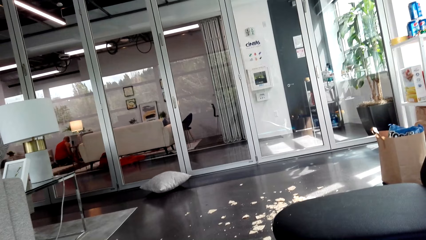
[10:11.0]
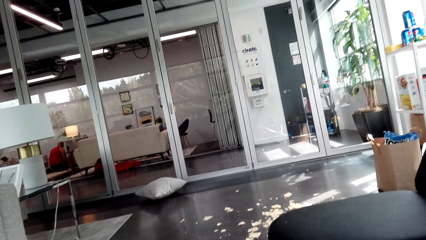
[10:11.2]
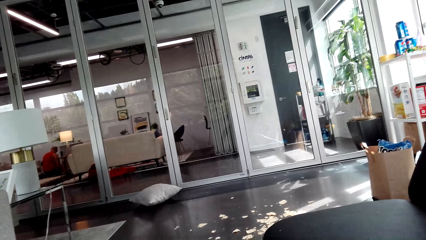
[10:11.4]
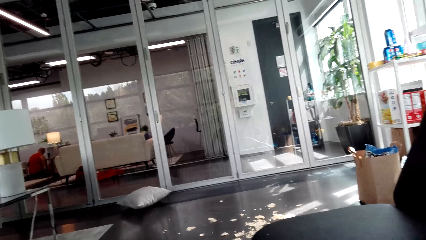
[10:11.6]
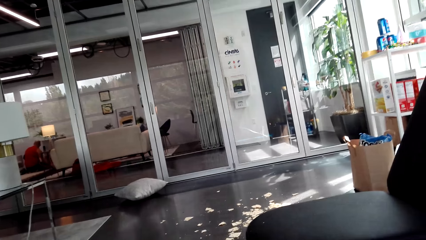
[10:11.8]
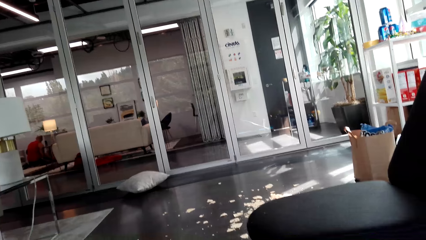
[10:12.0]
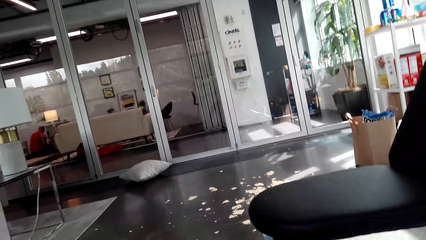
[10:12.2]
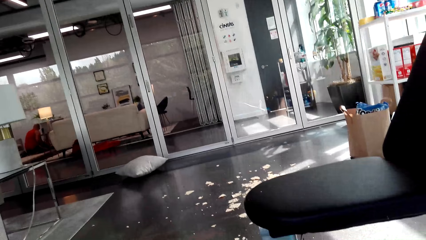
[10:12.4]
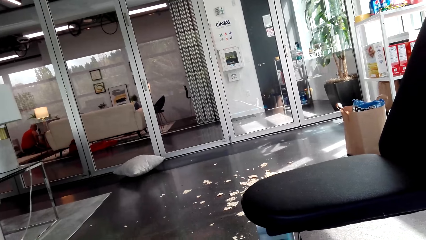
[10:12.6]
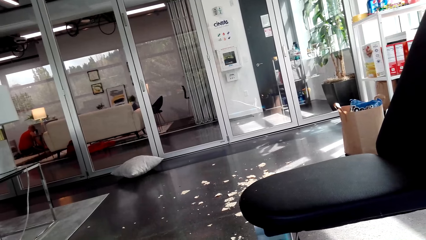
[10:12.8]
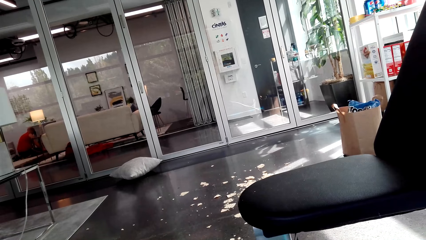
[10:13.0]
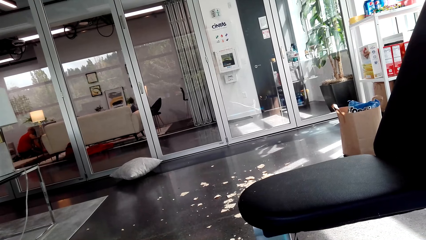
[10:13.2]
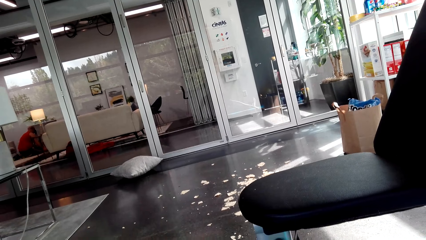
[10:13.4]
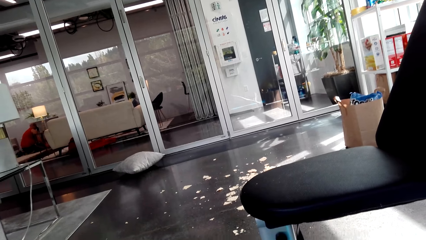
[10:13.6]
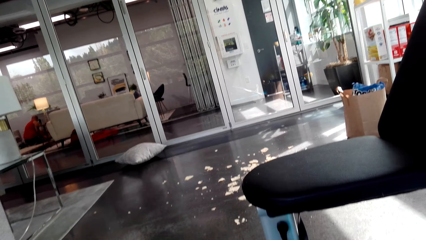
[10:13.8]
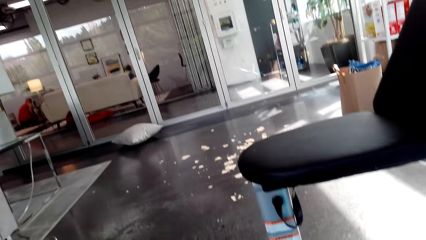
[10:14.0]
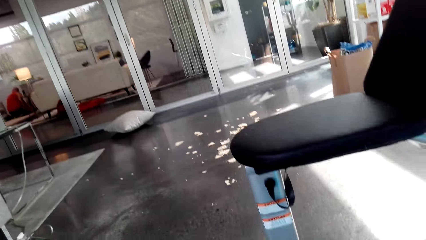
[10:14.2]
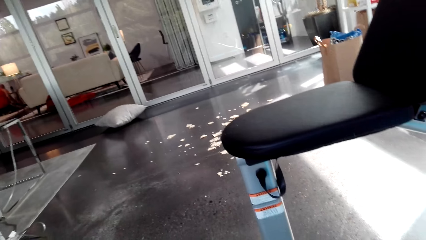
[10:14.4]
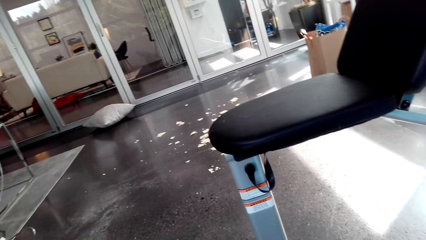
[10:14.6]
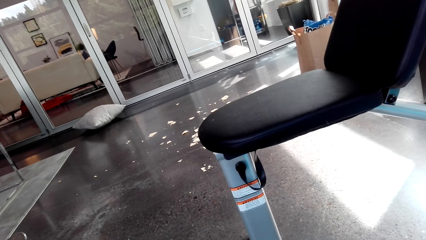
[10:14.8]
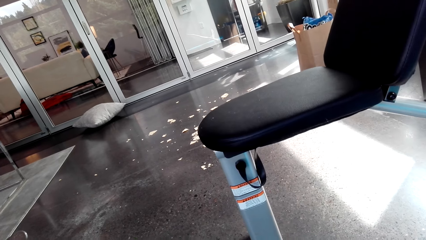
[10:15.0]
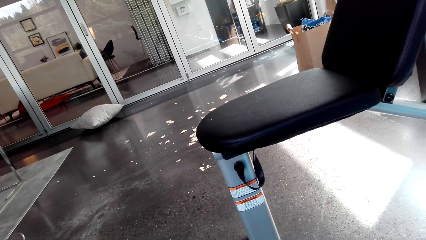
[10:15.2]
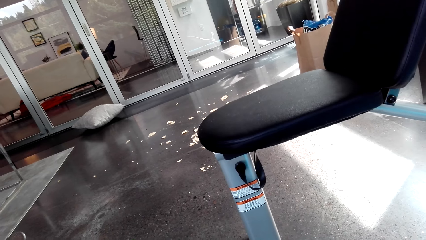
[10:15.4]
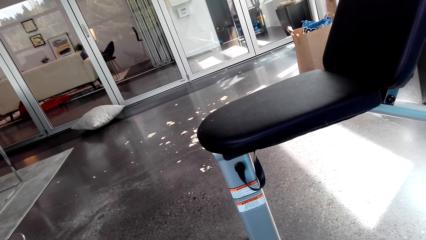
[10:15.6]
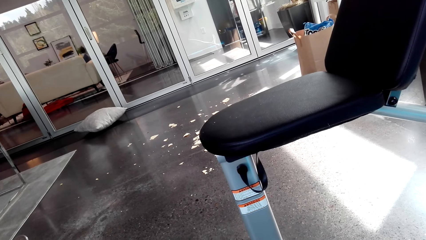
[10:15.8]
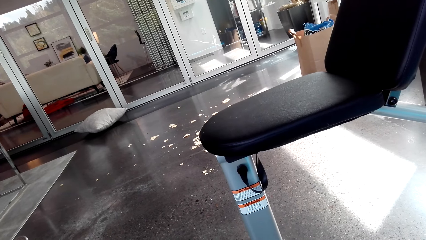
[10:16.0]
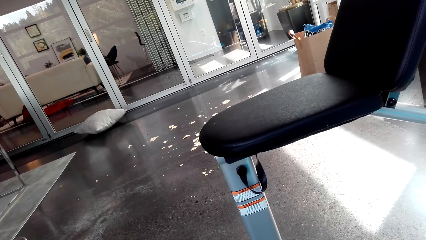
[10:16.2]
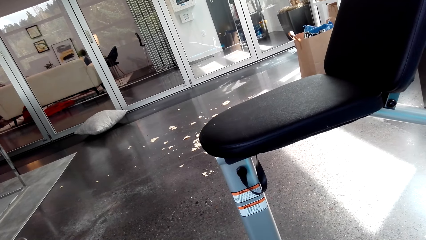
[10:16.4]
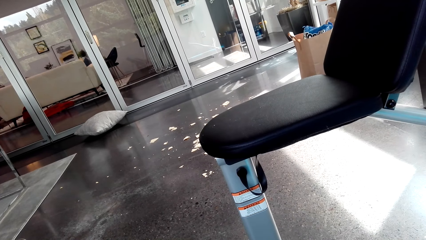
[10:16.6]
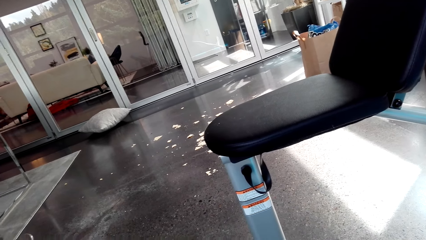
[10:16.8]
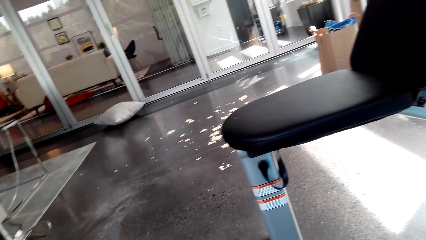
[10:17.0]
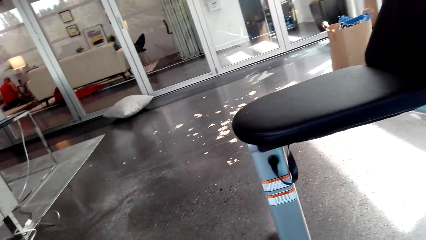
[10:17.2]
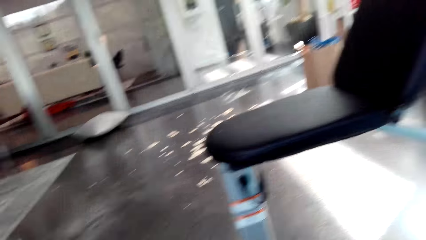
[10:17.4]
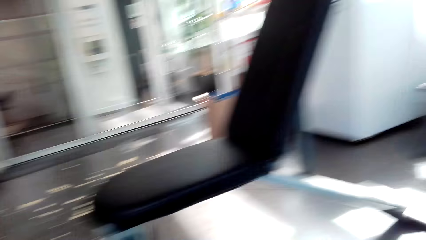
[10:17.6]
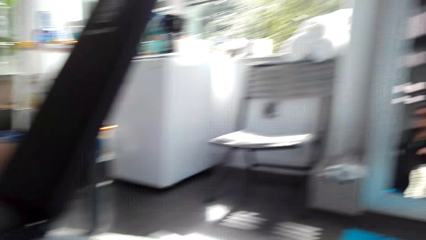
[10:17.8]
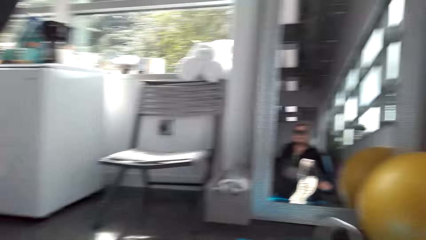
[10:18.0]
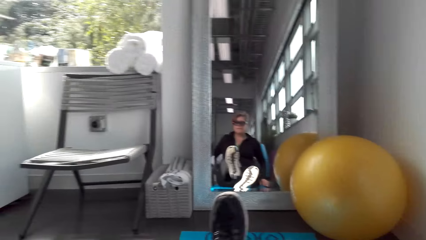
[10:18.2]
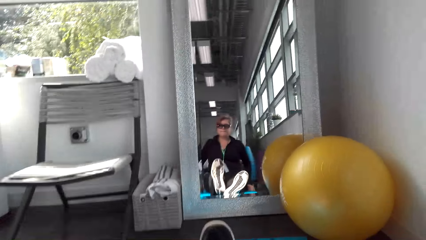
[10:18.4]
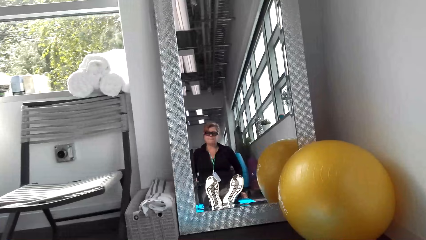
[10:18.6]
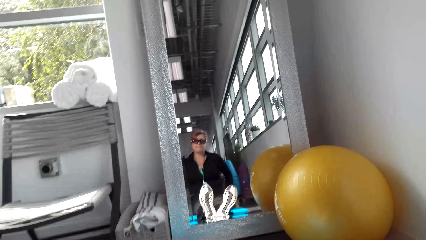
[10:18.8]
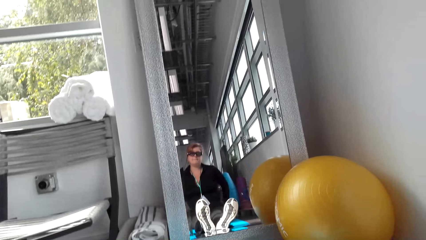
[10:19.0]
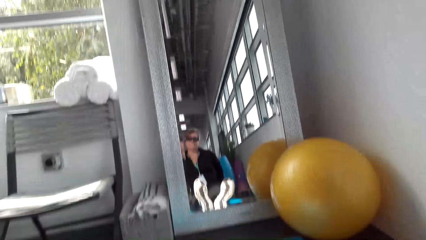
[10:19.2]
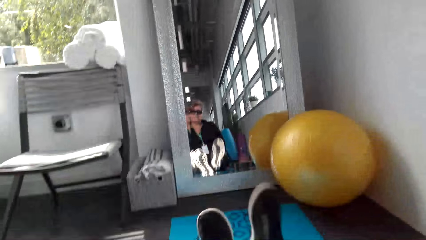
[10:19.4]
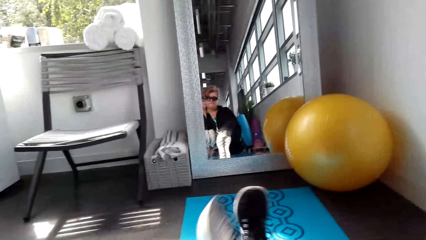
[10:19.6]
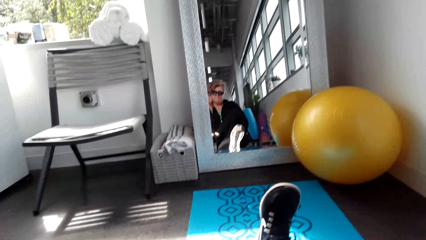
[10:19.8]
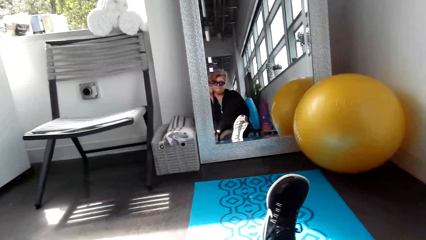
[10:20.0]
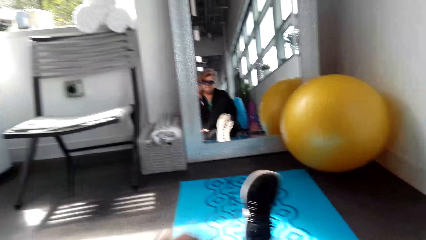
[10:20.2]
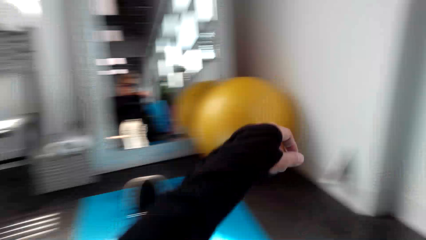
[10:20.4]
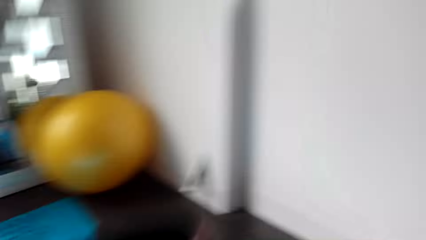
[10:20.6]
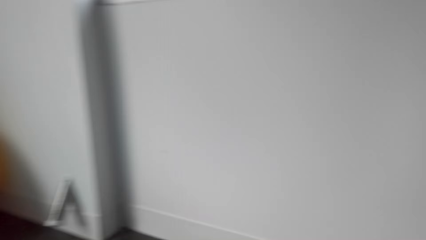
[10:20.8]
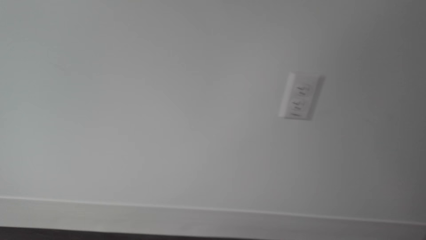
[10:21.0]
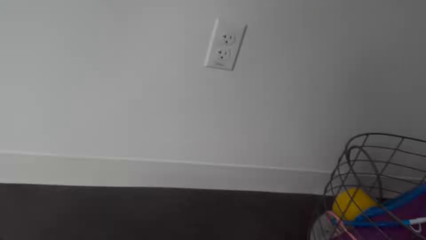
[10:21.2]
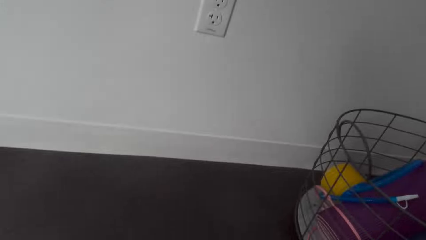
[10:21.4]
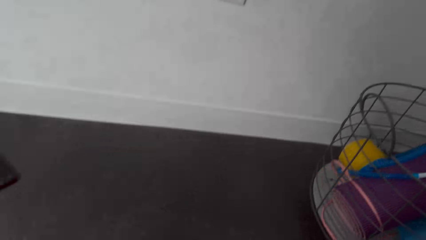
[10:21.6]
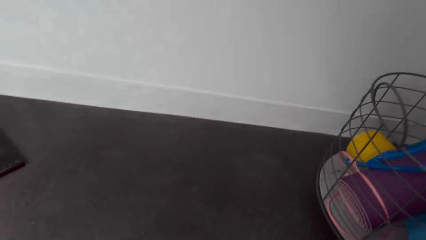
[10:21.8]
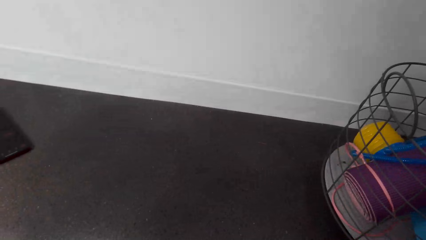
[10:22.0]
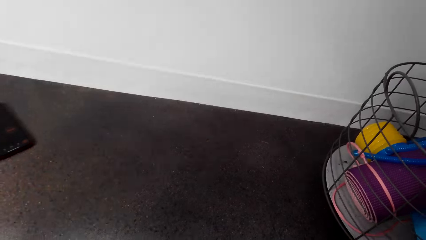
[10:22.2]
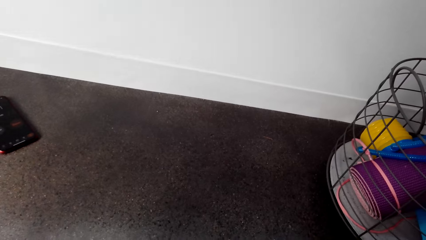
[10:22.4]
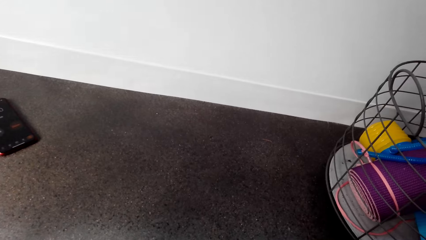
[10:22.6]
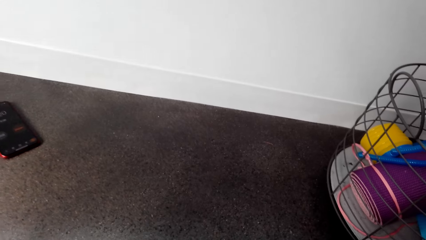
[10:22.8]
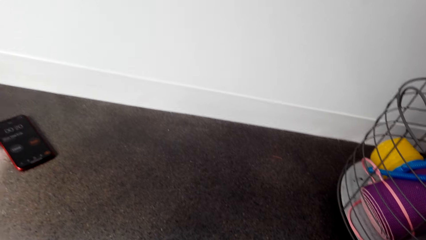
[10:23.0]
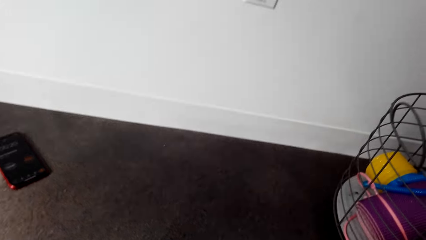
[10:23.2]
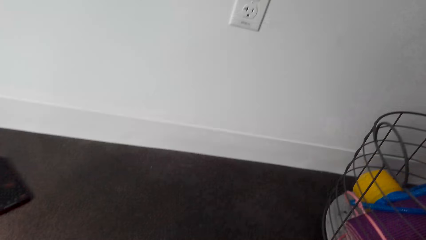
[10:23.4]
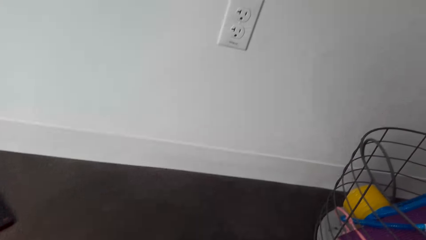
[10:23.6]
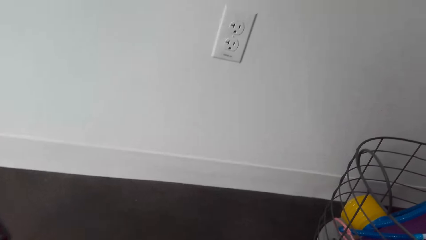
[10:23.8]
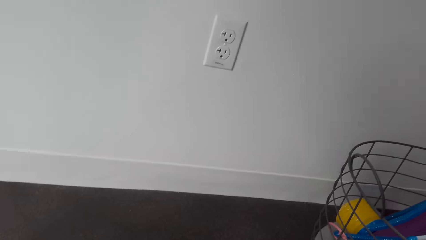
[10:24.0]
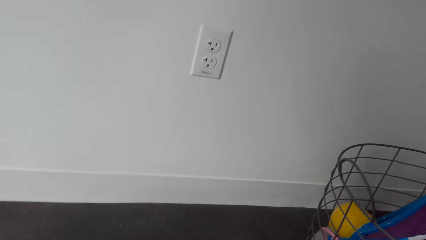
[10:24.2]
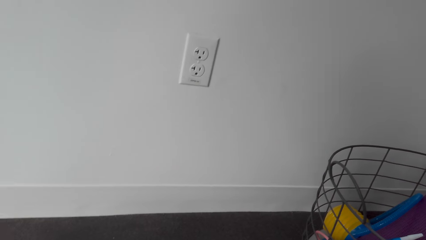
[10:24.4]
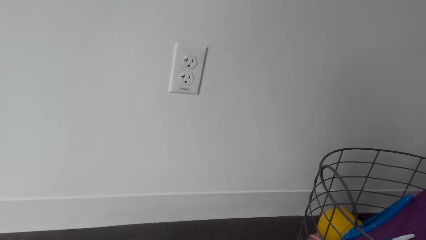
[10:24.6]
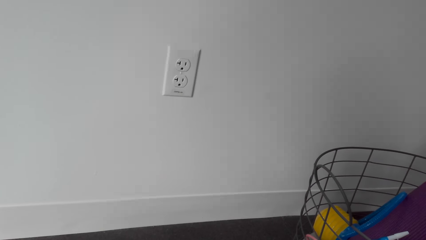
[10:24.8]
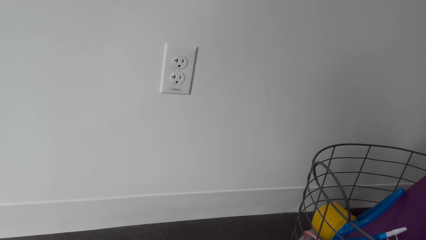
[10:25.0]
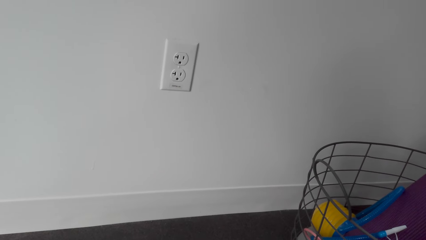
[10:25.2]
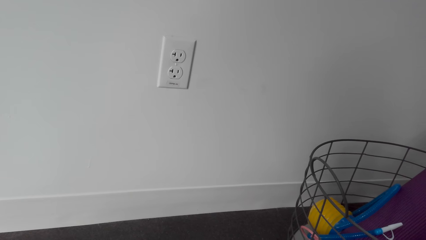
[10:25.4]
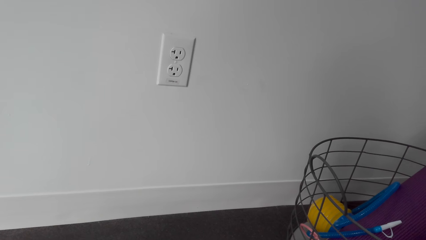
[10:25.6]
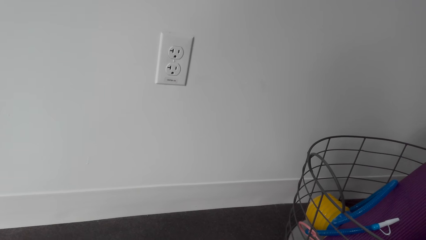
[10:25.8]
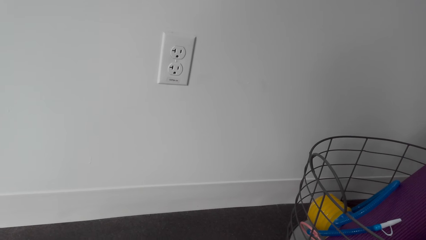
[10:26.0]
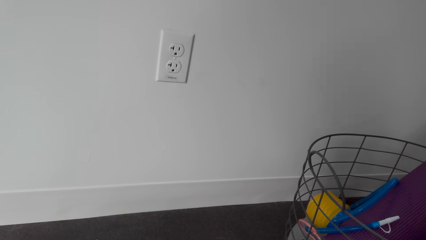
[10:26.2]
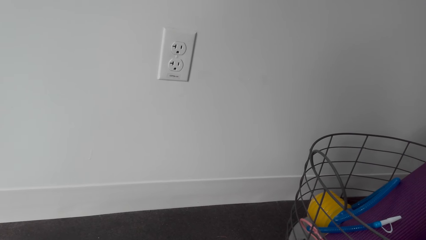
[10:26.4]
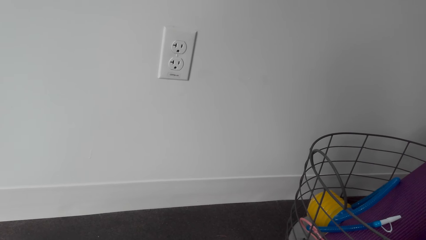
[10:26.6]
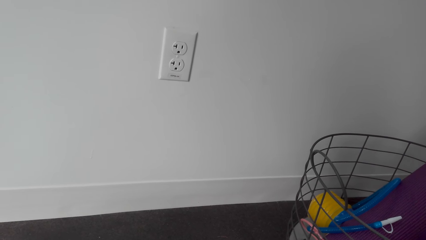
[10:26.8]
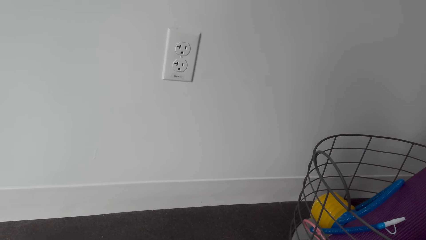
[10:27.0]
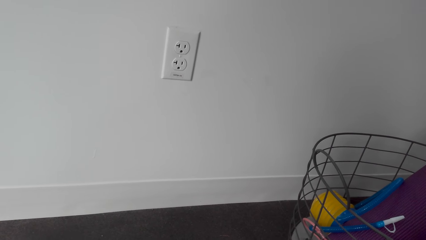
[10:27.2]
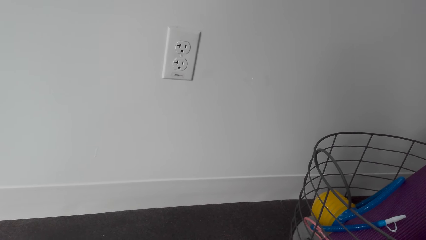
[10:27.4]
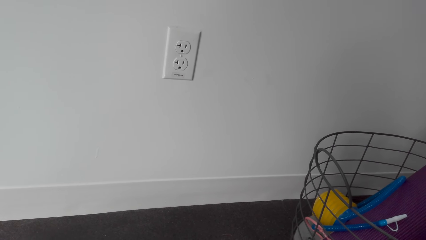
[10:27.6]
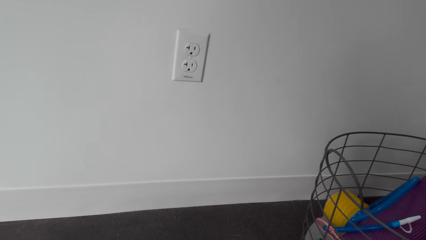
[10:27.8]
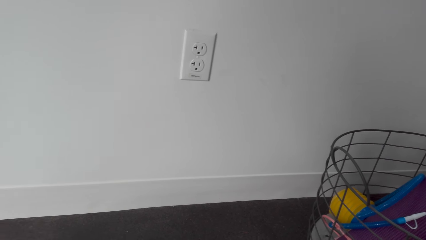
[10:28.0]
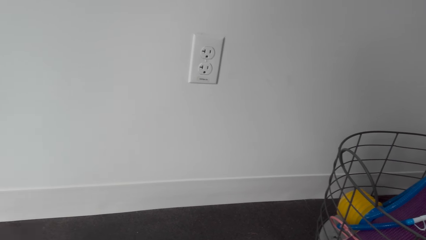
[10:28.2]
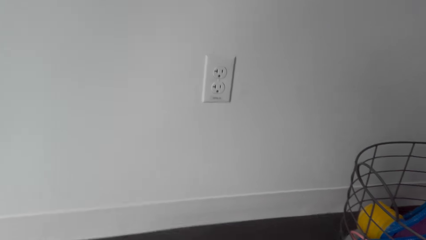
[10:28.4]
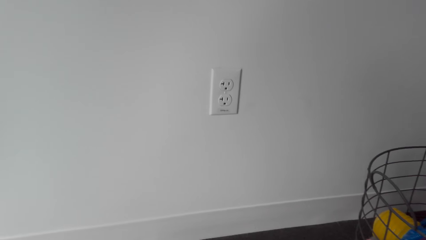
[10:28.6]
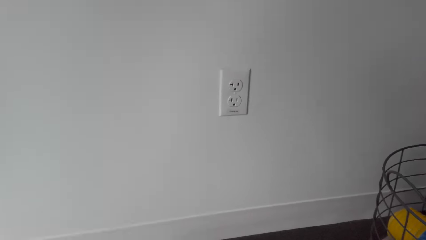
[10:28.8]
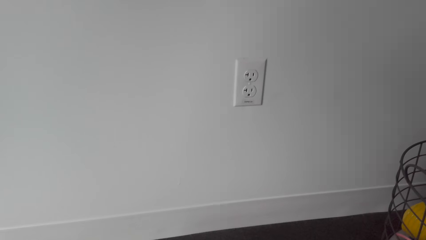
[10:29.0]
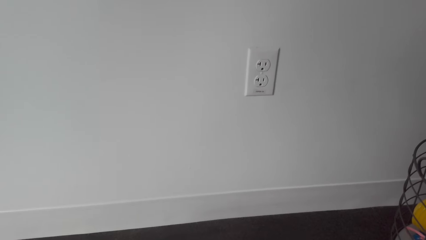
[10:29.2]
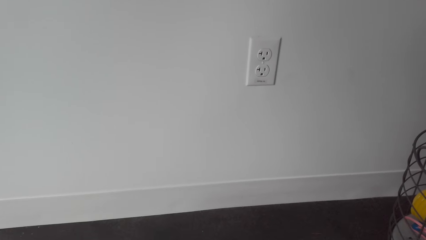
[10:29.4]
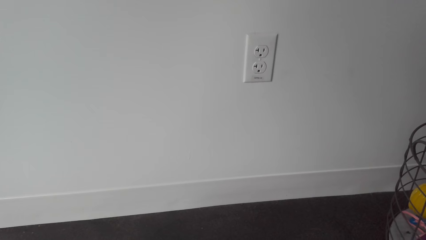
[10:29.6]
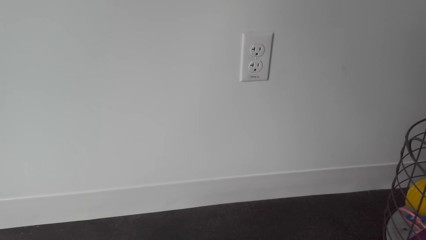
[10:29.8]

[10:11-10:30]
The camera wearer moves the leg. They look around.
